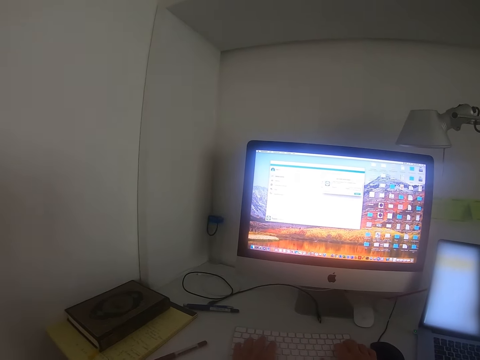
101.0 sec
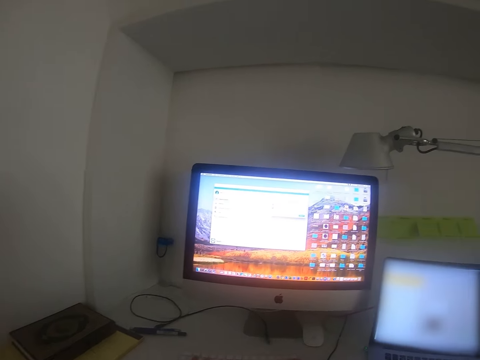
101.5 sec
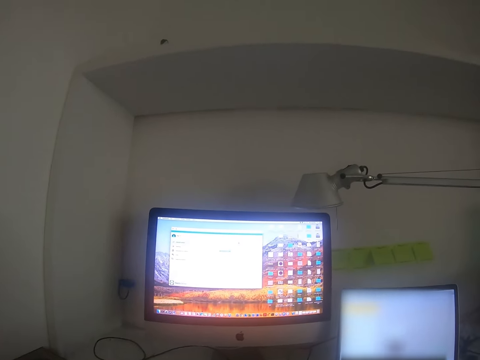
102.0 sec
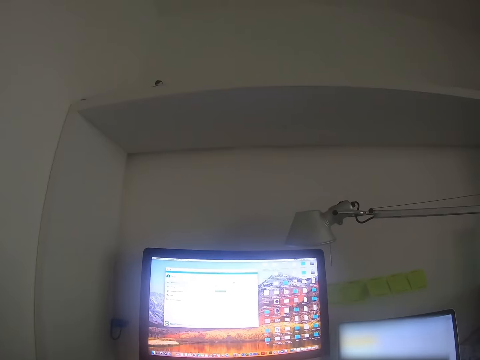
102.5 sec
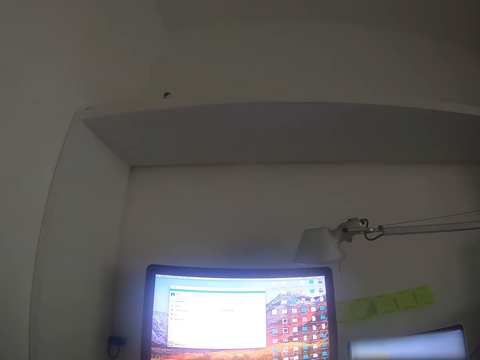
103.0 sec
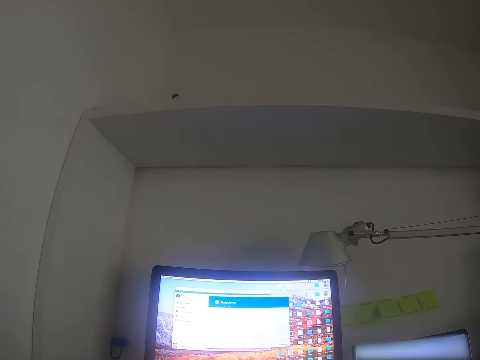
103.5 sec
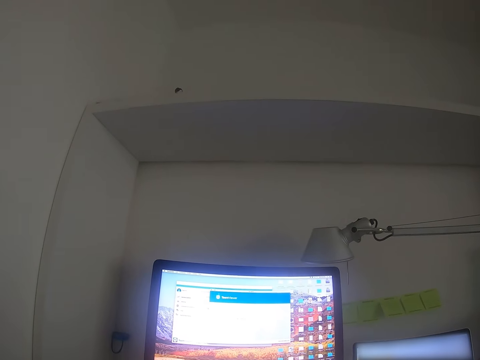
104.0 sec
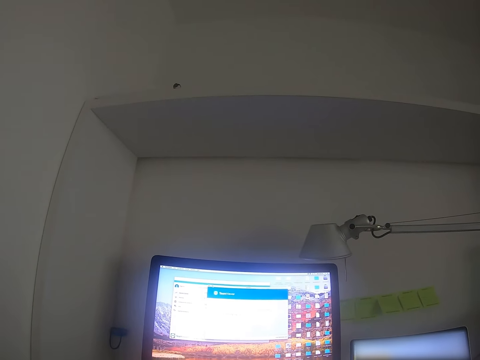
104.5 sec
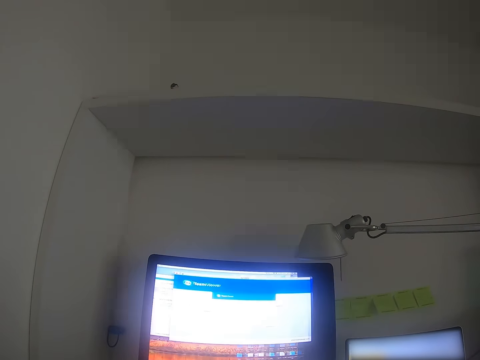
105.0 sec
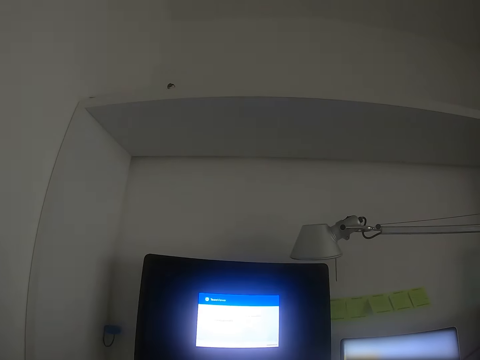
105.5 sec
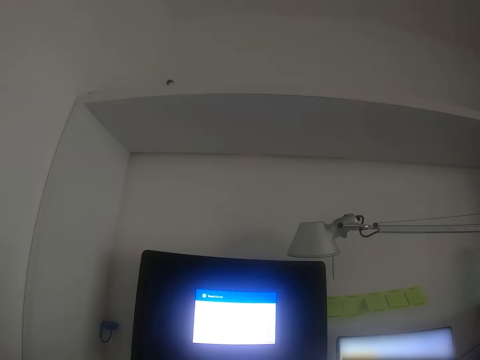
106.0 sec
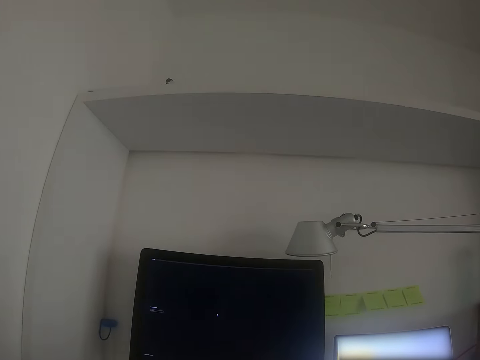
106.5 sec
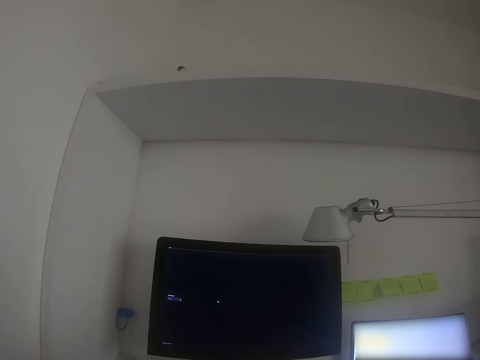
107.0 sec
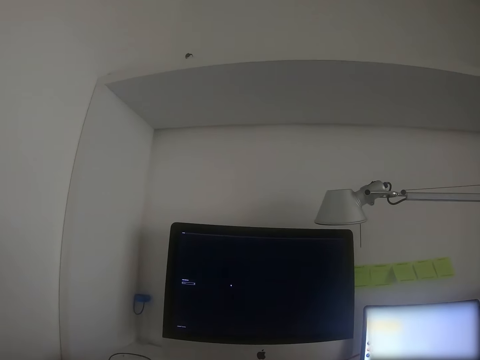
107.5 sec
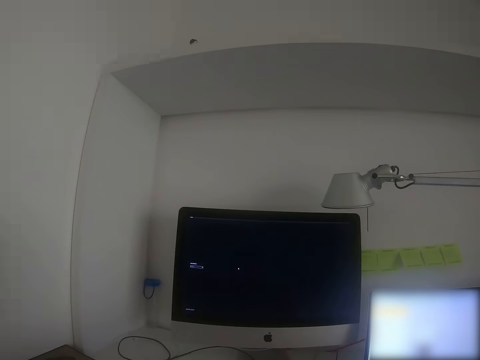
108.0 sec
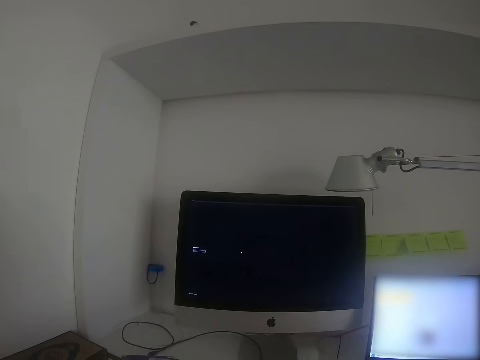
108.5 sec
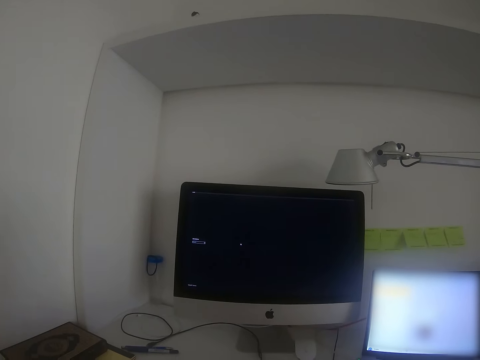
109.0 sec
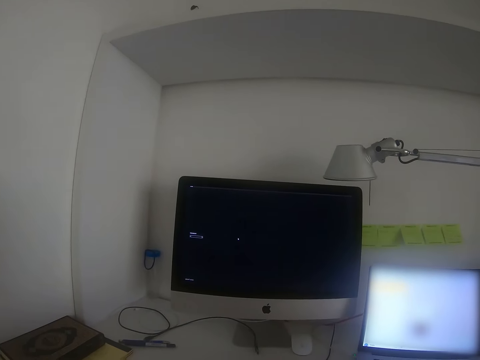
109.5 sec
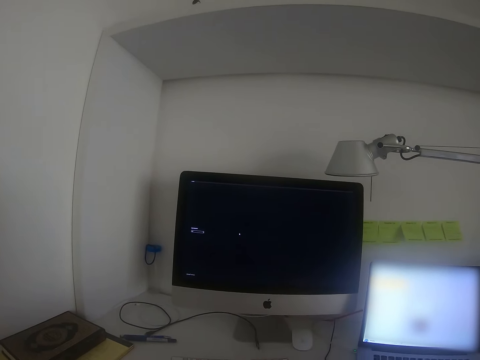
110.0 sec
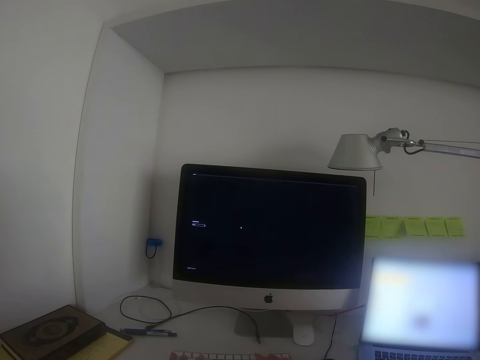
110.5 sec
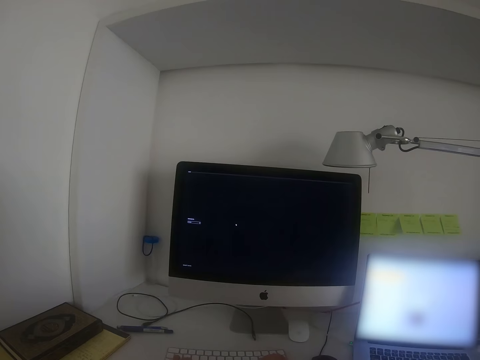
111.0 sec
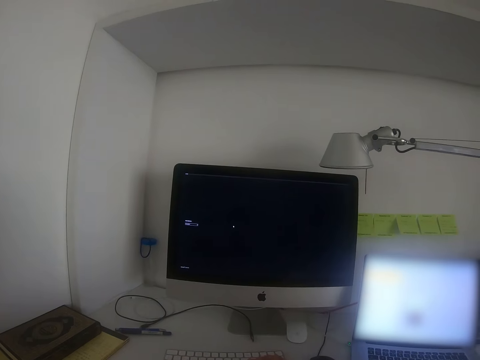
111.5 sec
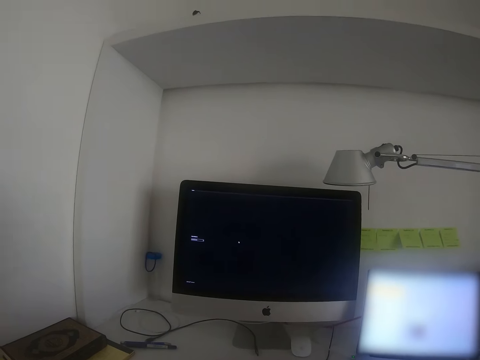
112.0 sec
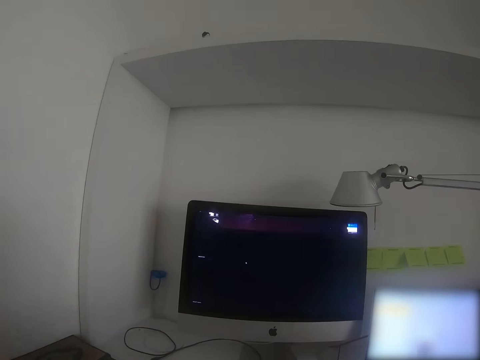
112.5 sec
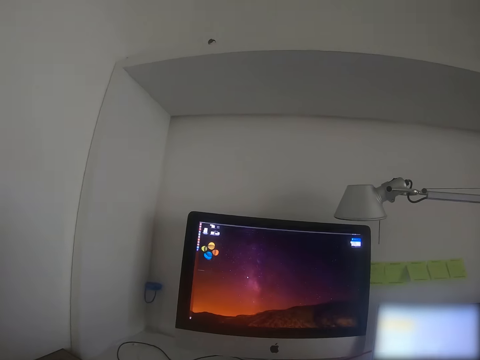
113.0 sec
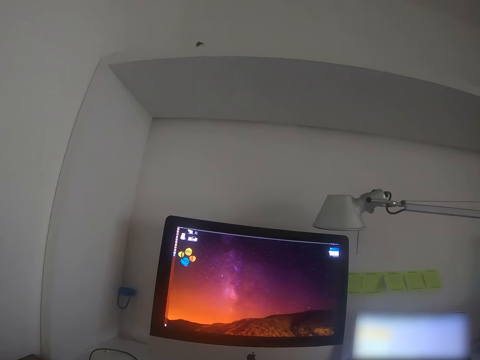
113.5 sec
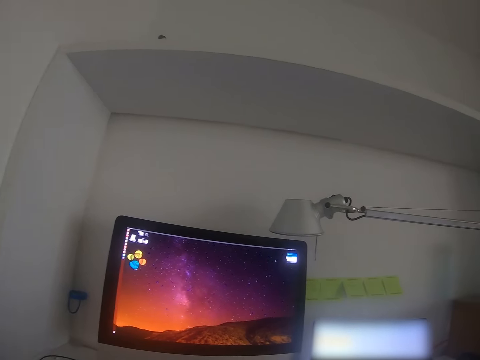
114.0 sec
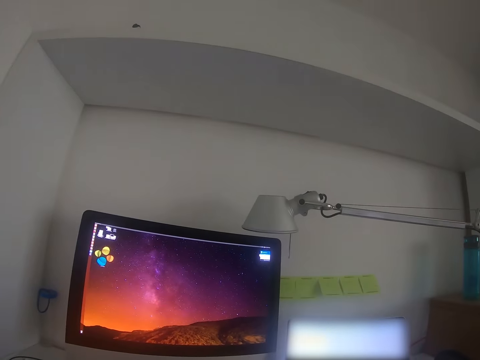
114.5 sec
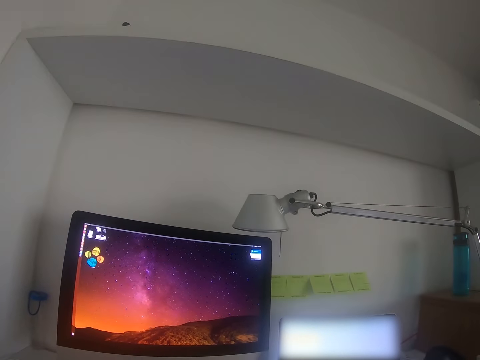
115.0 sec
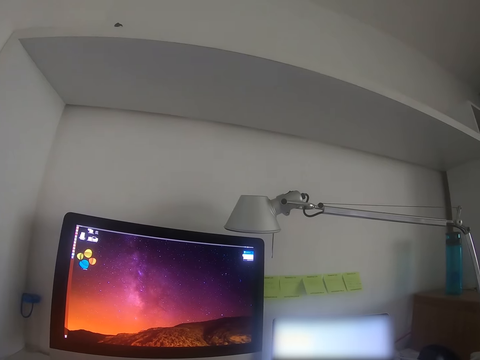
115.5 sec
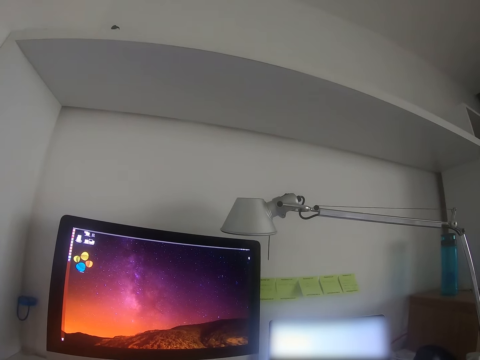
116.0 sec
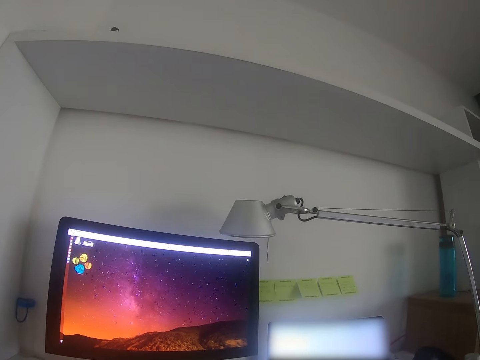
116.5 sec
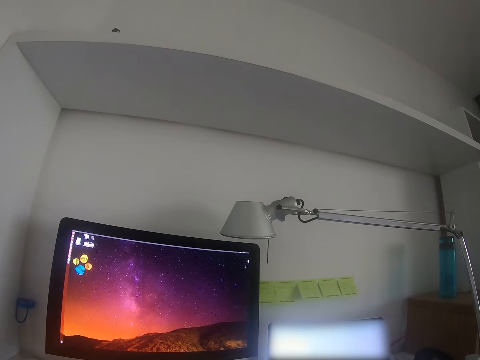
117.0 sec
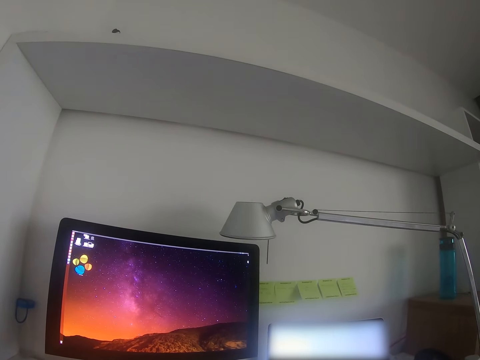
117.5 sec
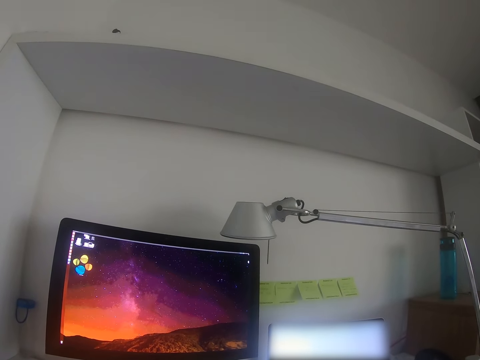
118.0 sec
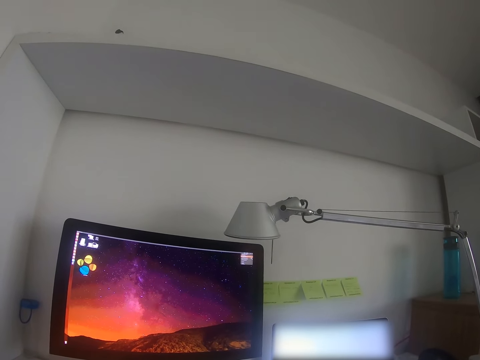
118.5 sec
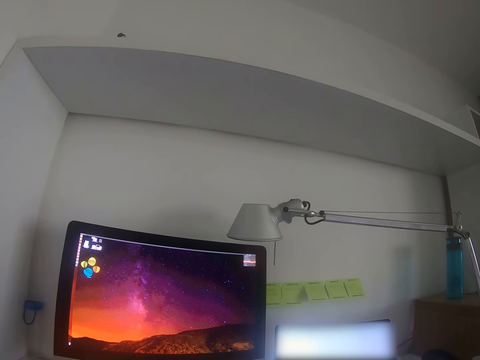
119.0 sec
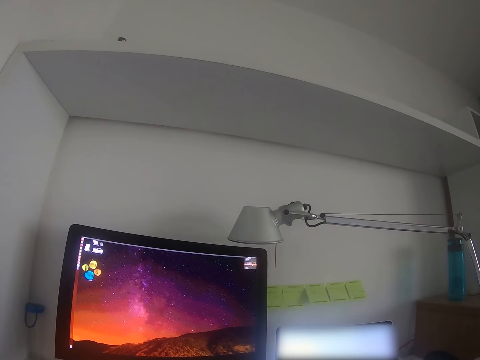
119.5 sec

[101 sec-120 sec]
The camera wearer focuses on the desktop. They type on the monitor. They withhold their hands from the keyboard and focus on the desktop.

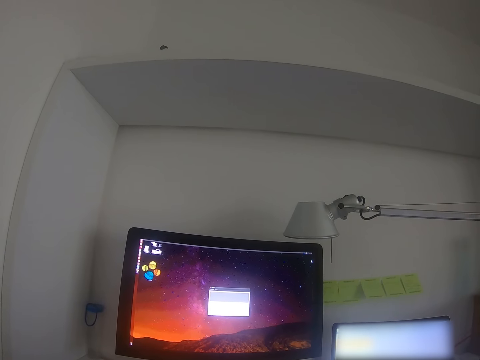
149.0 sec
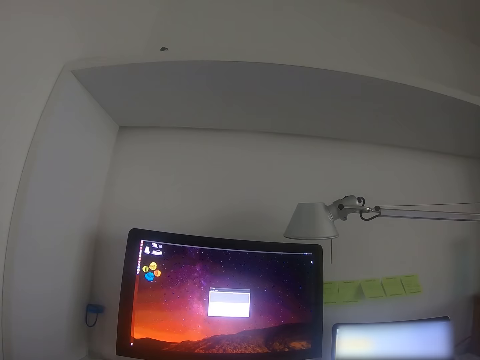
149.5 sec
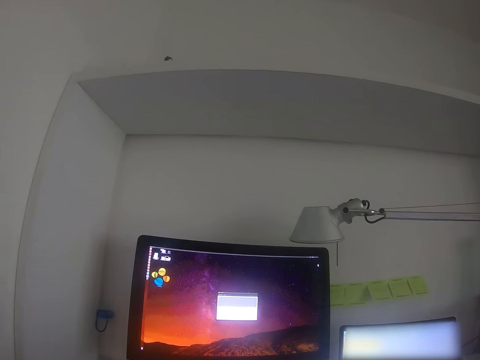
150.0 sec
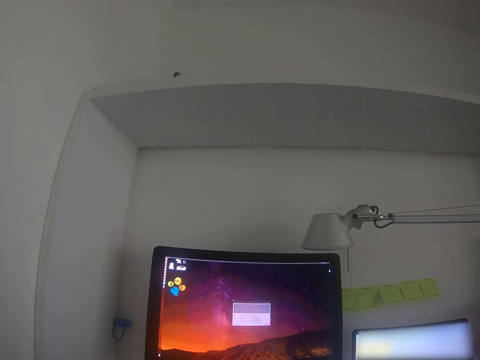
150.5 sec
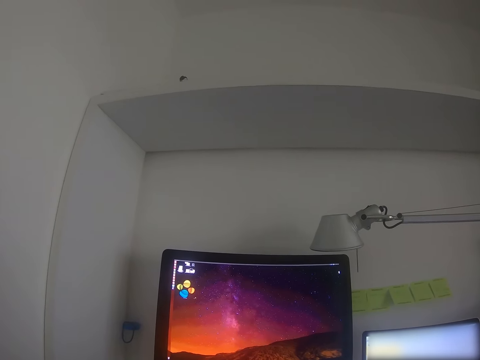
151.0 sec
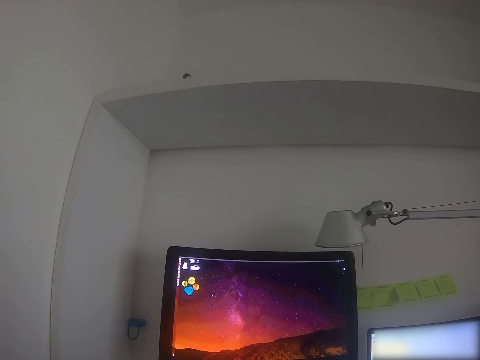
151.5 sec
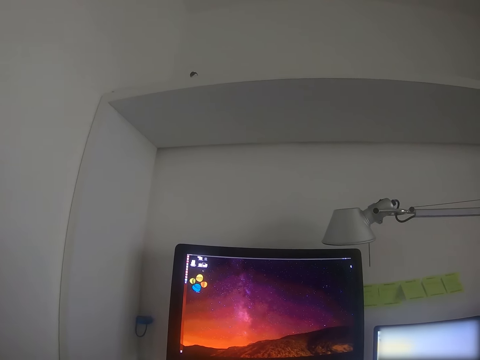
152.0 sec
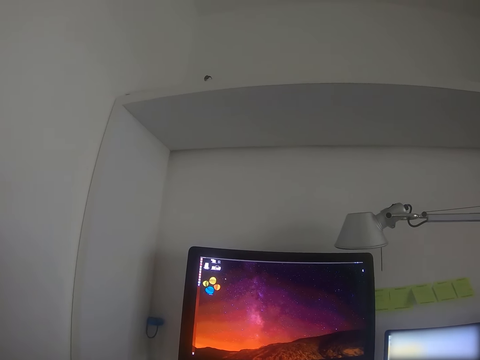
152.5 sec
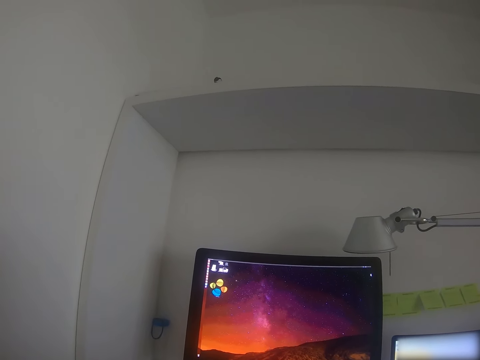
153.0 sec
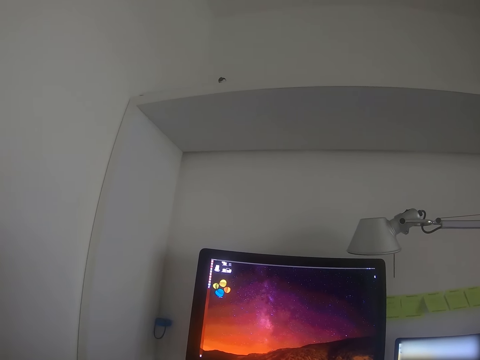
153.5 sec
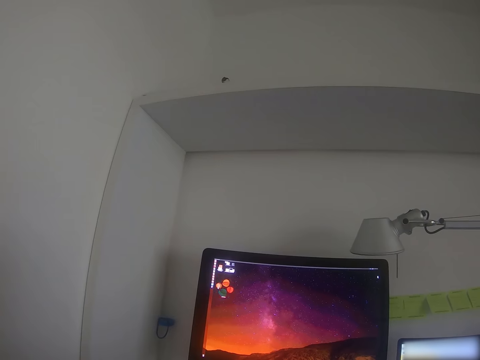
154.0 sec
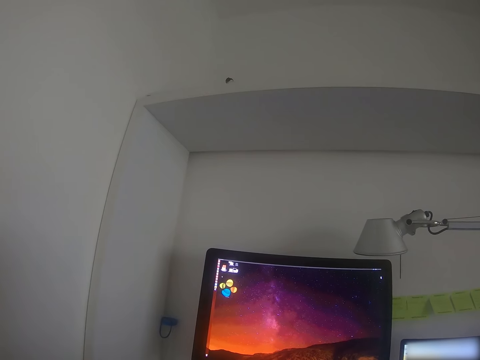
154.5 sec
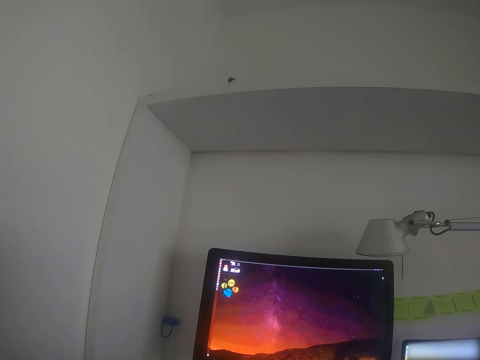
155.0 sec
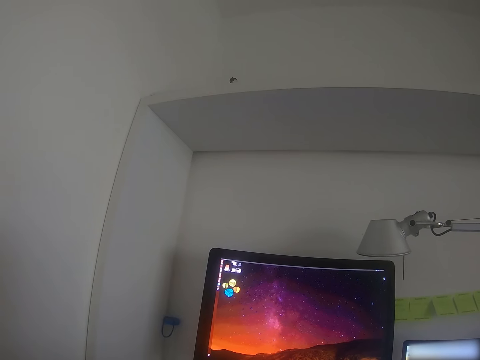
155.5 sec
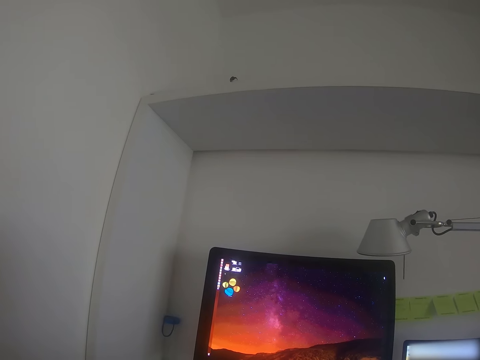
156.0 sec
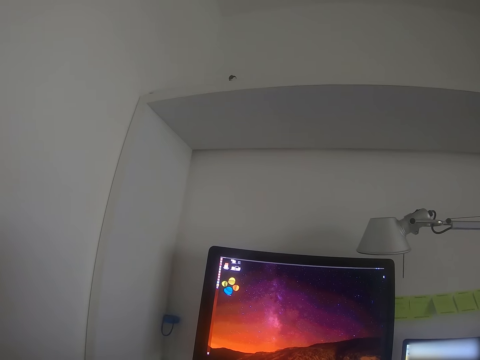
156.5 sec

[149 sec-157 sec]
The camera wearer moves the cursor on the monitor with a mouse.
